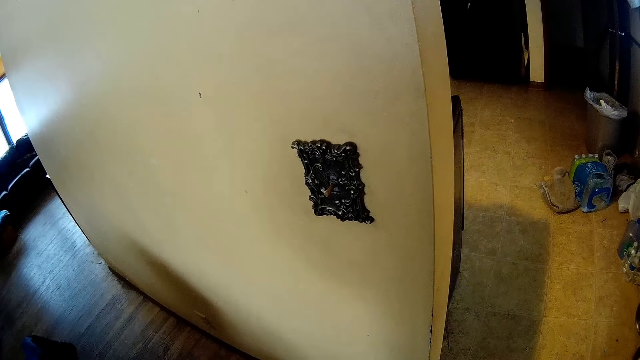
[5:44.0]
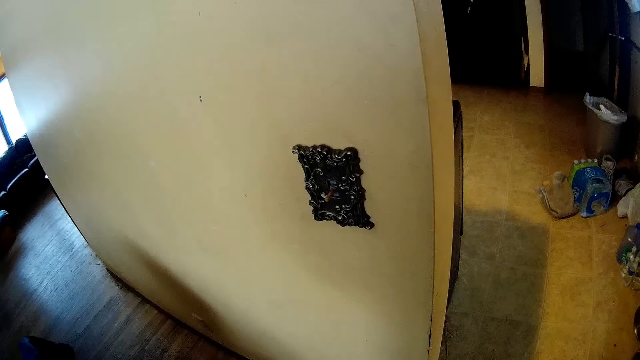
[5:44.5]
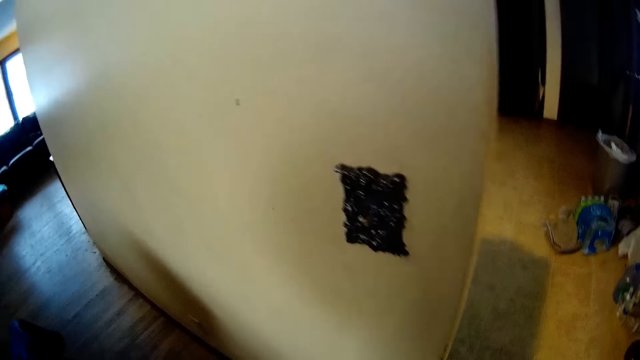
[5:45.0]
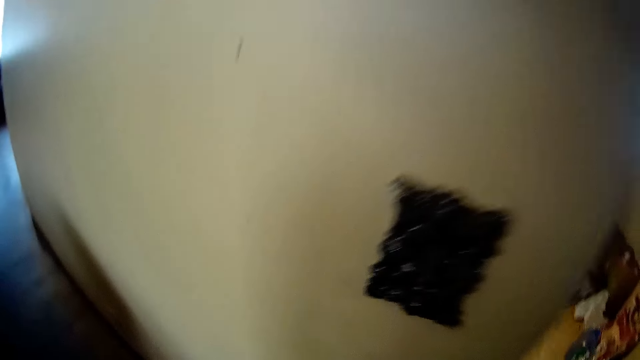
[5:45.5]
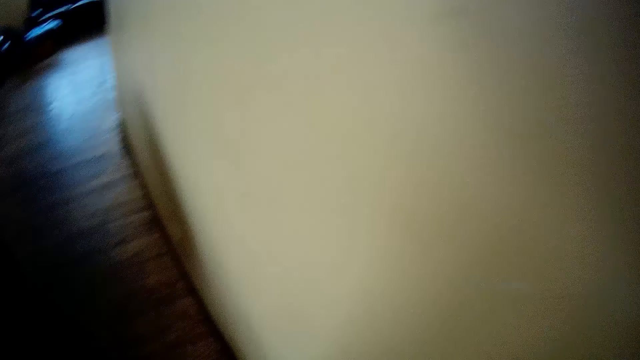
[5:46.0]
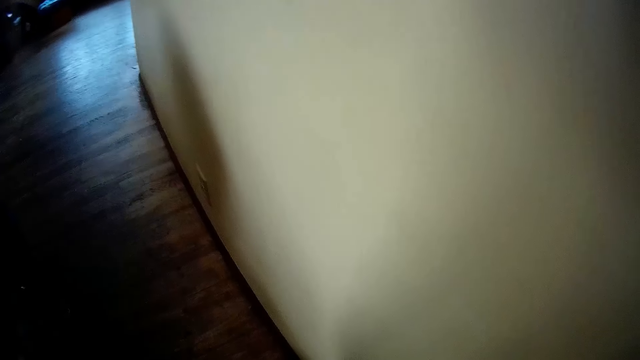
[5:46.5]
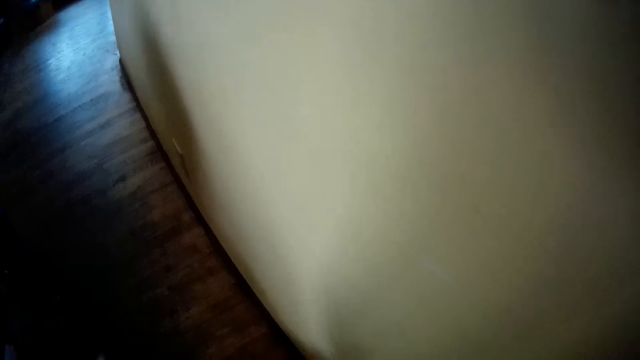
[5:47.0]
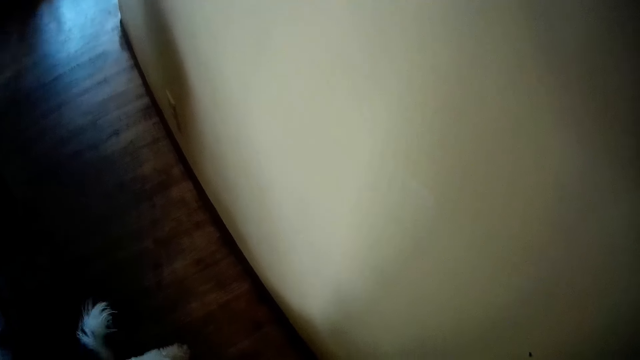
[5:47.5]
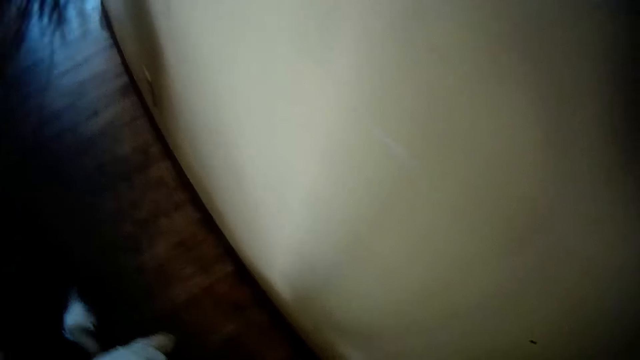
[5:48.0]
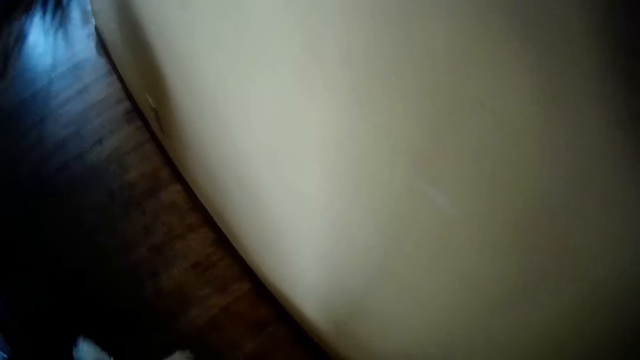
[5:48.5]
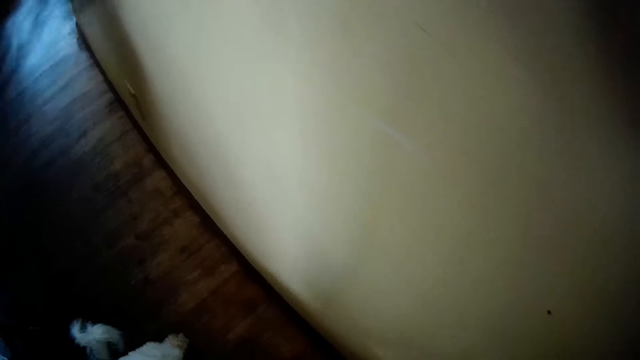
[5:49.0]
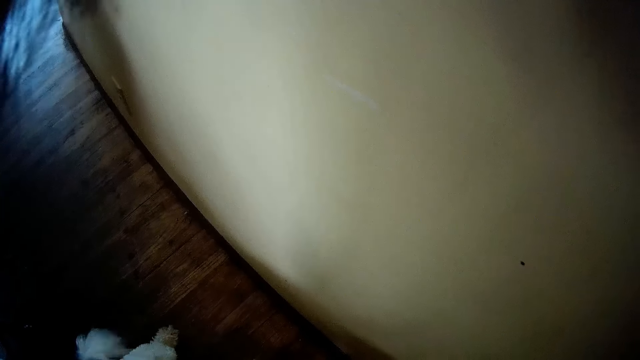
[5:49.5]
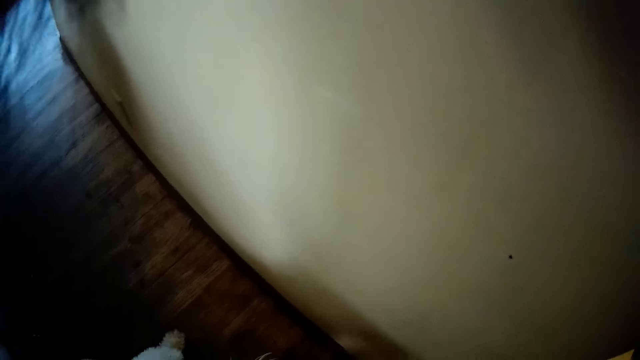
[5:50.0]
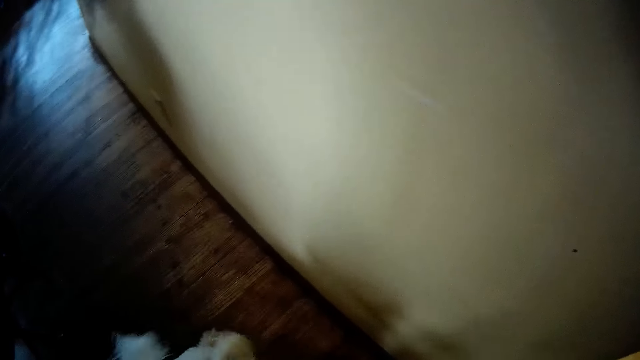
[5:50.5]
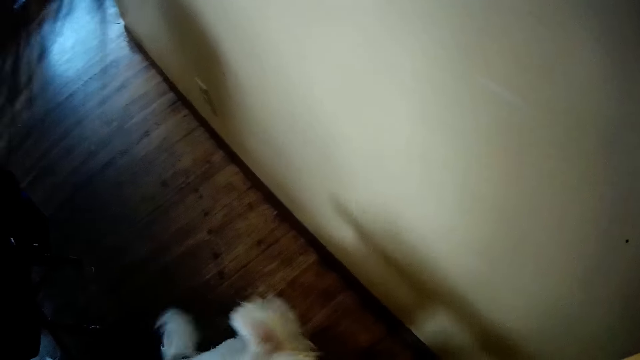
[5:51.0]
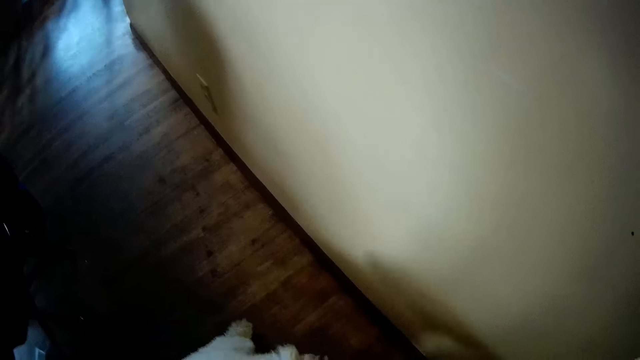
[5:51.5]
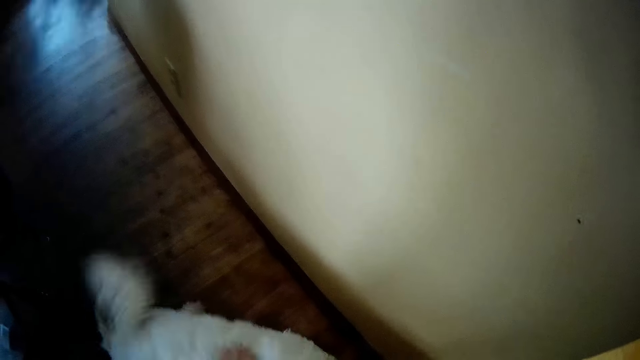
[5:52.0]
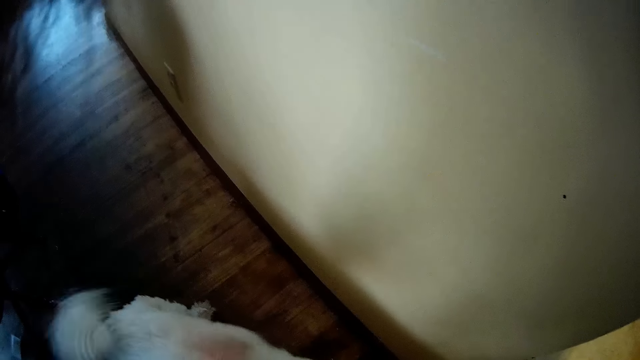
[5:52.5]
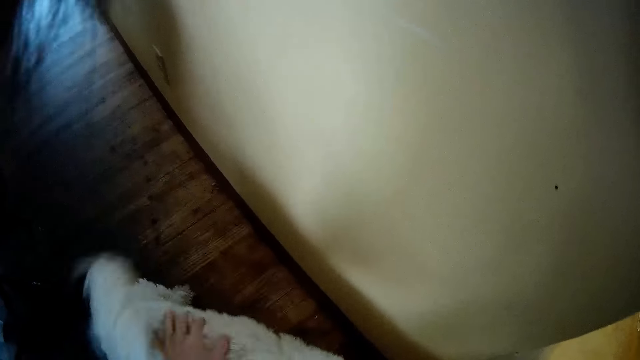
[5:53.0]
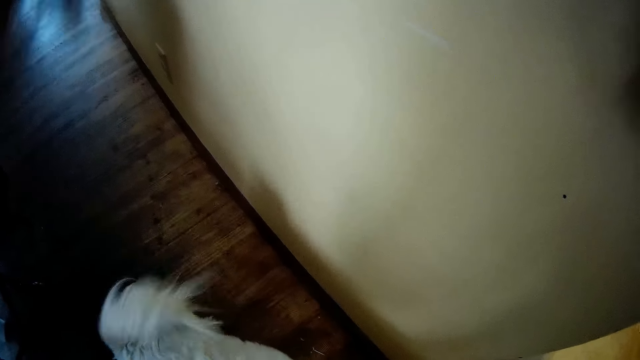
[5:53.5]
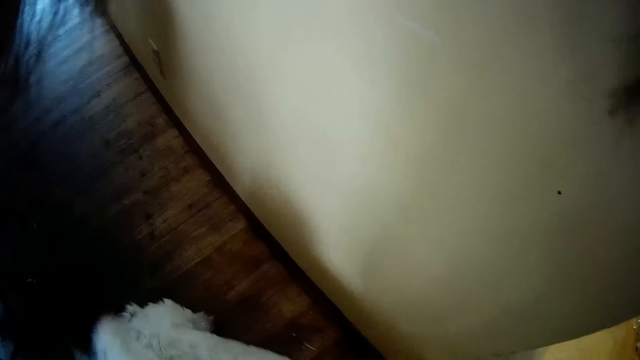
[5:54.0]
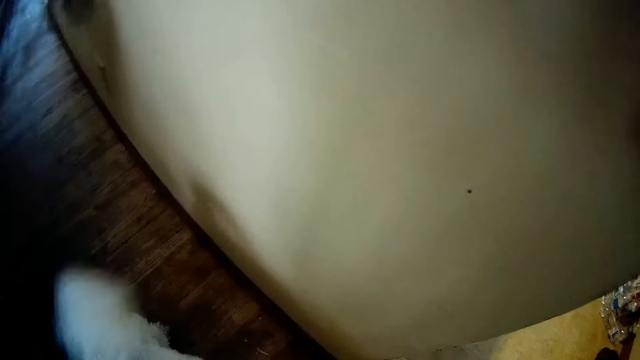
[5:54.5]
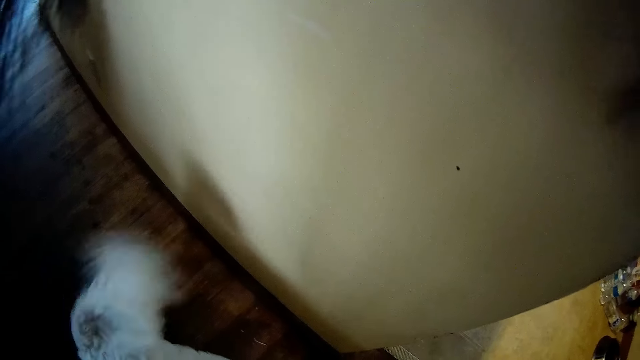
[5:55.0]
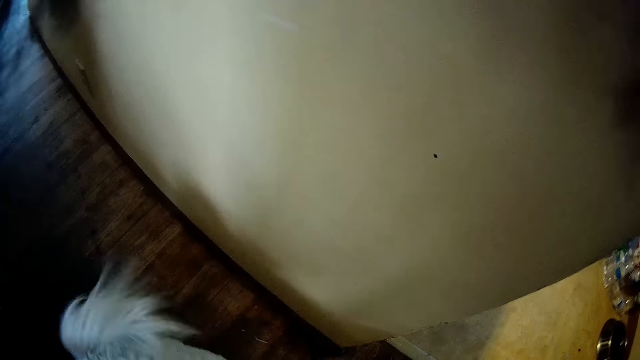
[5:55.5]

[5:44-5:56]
The camera wearer pets the dog with her left hand.

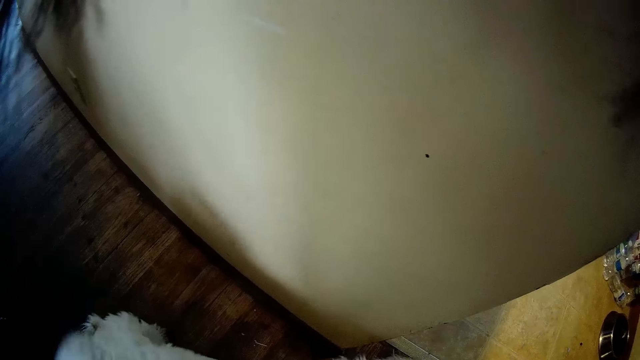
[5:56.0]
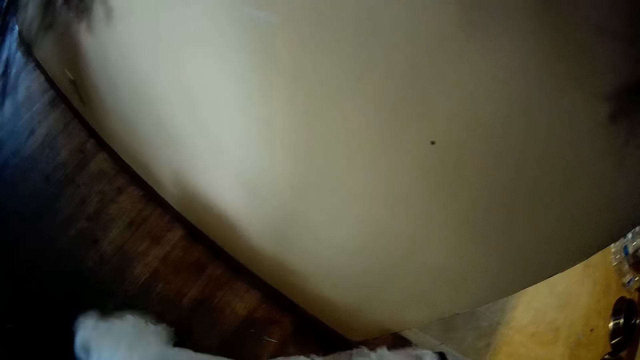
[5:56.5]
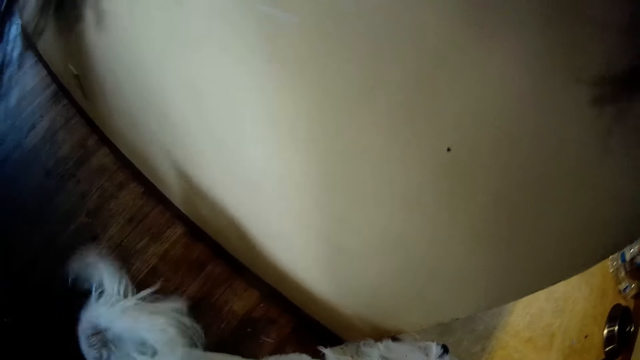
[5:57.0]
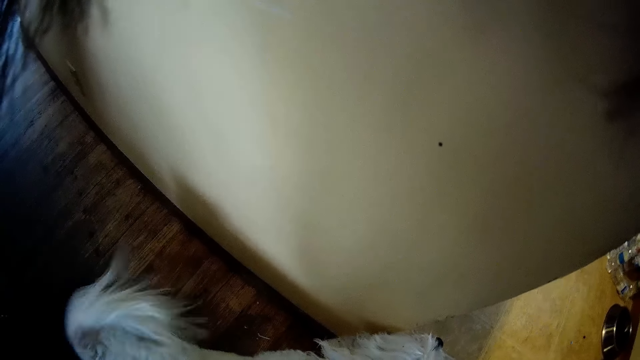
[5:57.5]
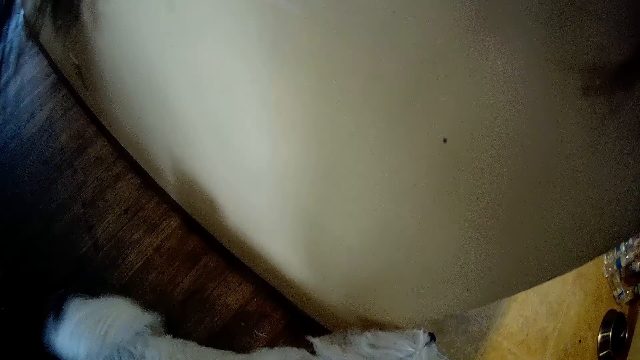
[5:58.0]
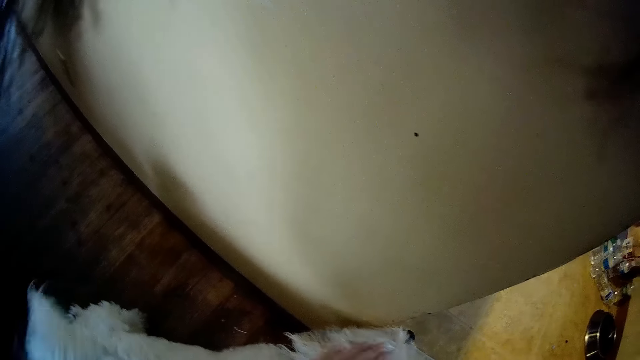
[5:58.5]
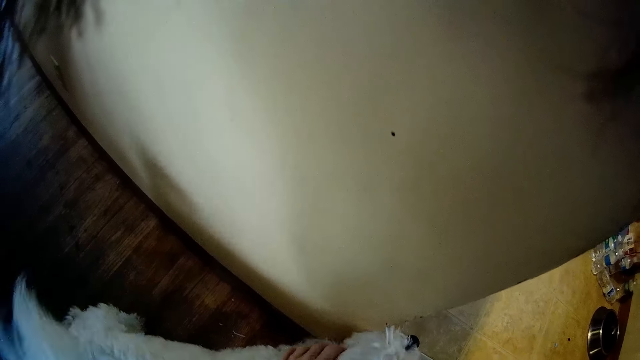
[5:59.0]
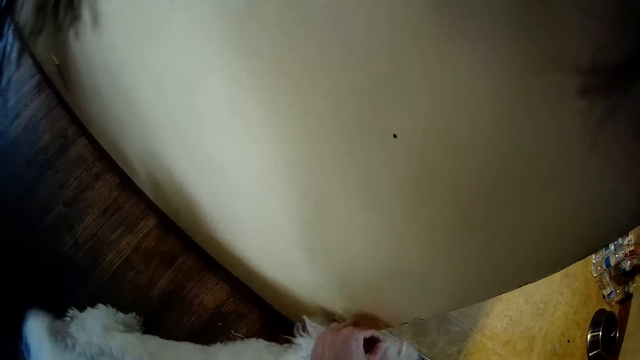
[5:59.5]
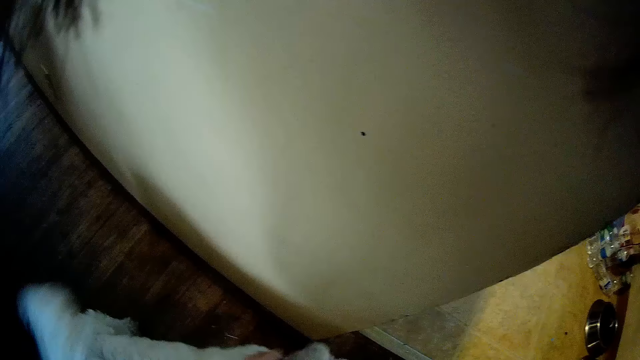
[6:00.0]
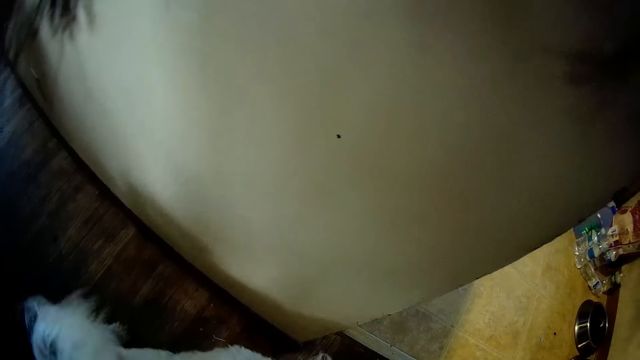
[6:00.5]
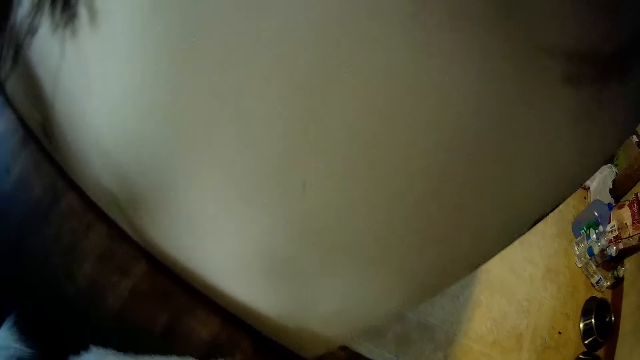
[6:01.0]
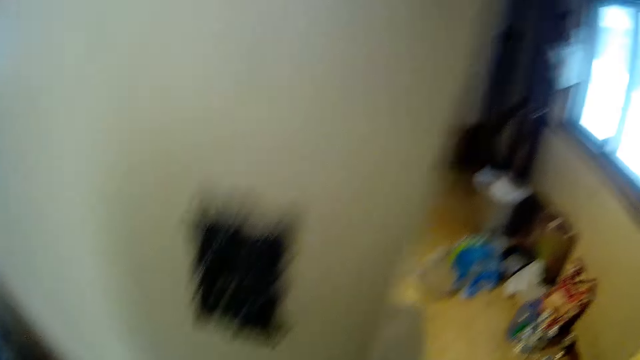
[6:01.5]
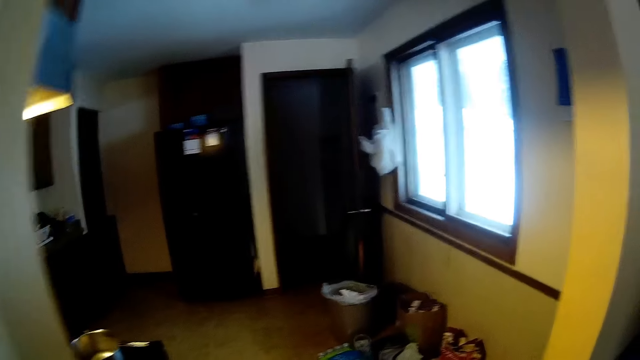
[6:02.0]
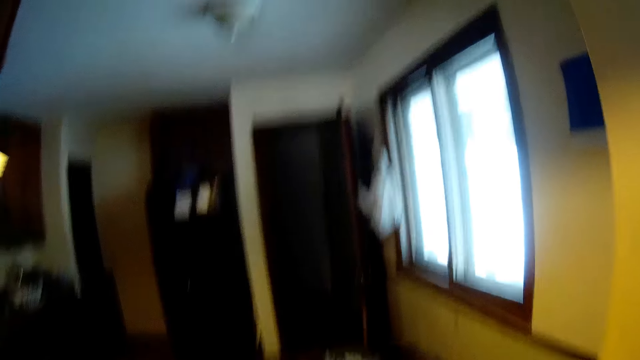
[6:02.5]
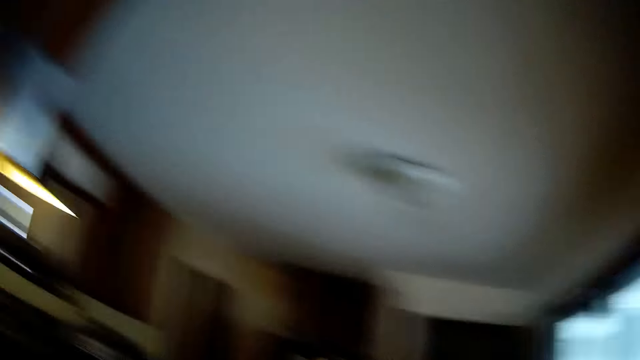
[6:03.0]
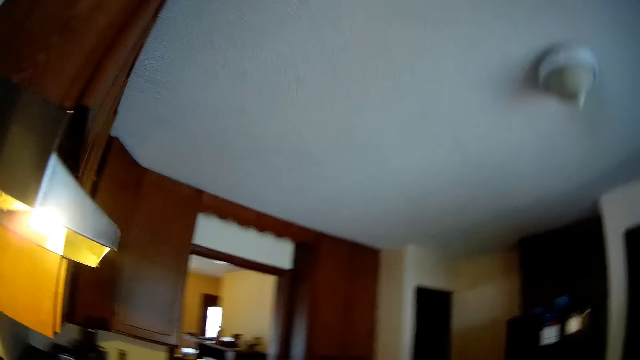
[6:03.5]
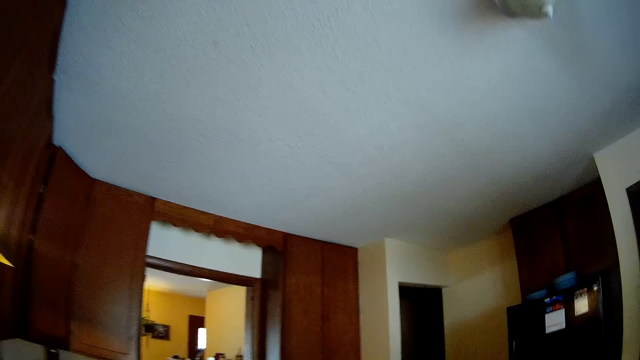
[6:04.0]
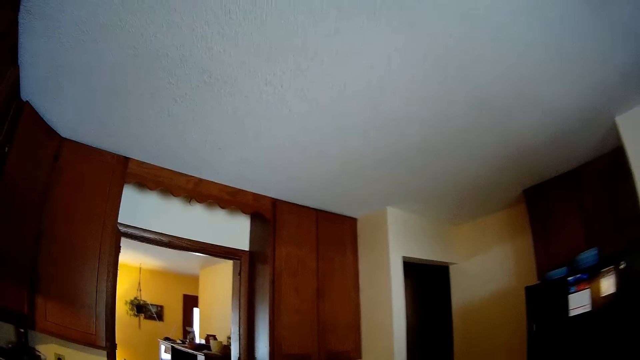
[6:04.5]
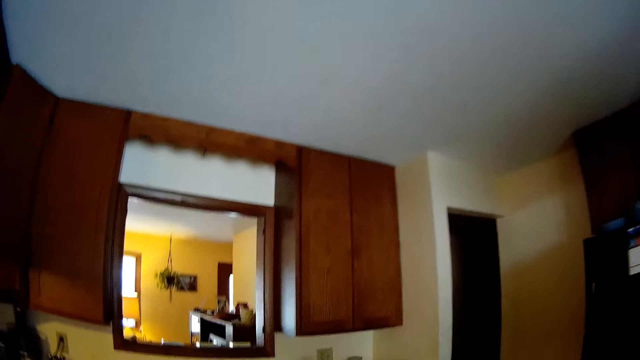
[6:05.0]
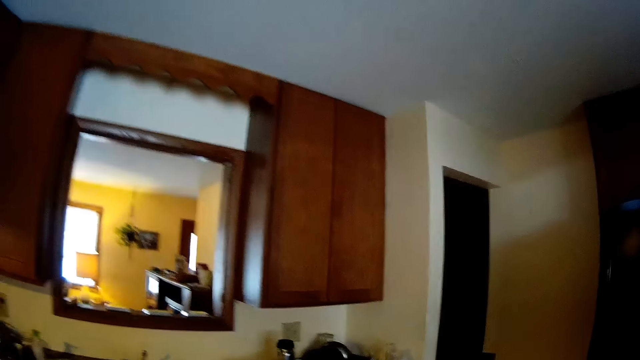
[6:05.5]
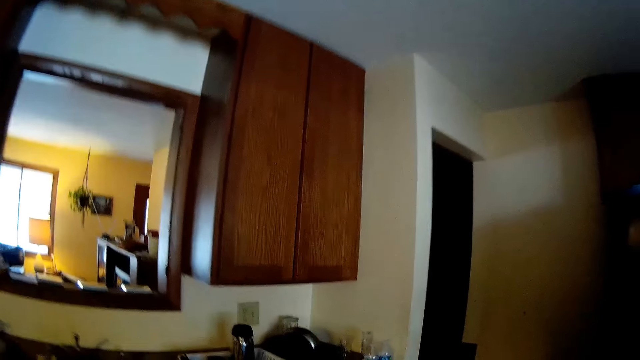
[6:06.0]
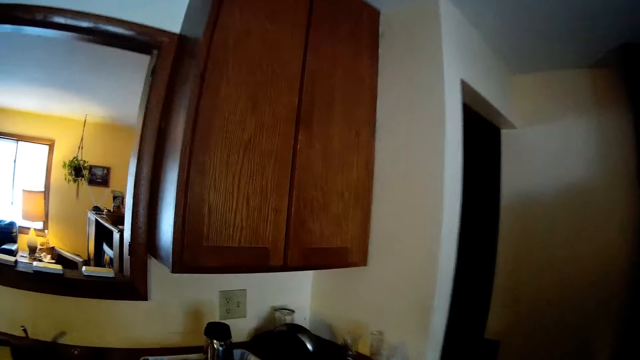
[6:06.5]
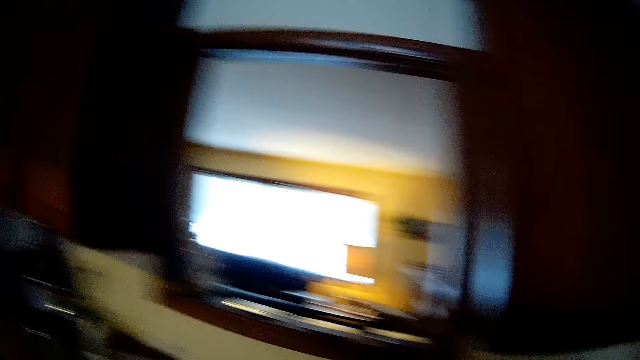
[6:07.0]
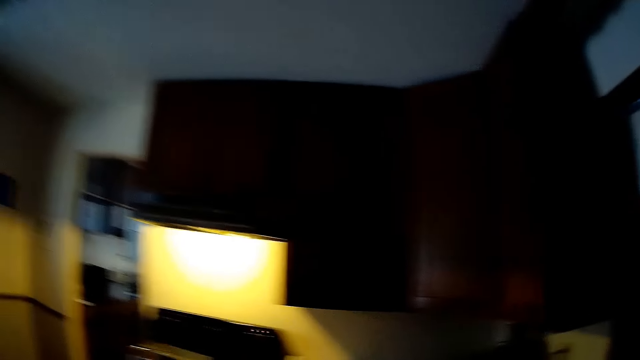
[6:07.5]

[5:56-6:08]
The camera wearer moves the camera around the kitchen. They walk into the kitchen.
